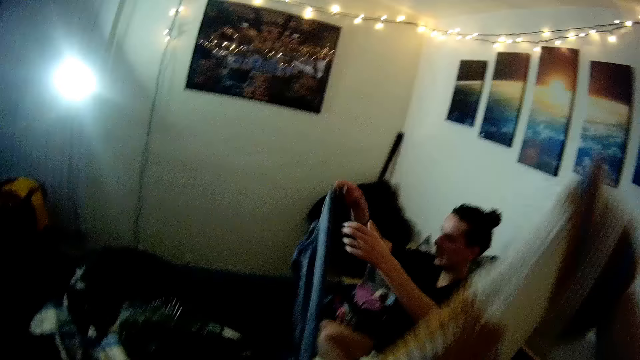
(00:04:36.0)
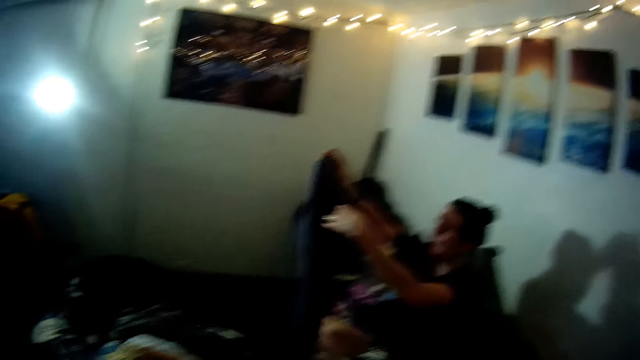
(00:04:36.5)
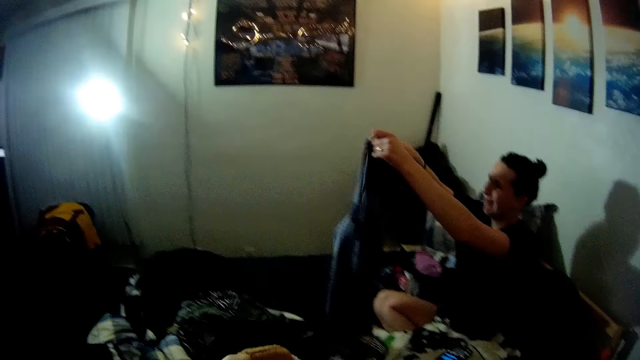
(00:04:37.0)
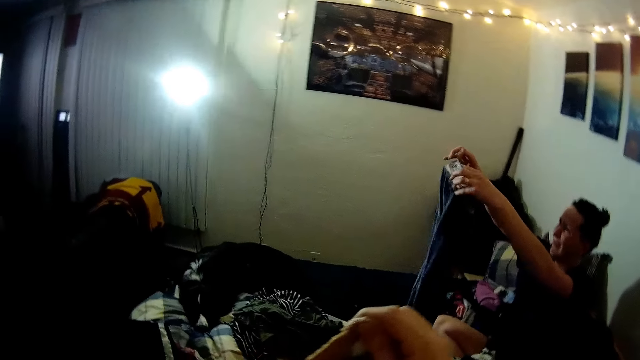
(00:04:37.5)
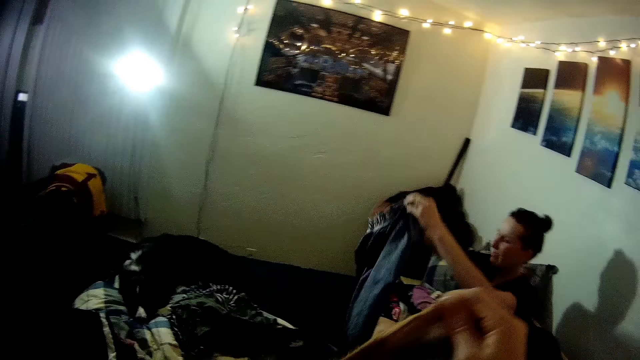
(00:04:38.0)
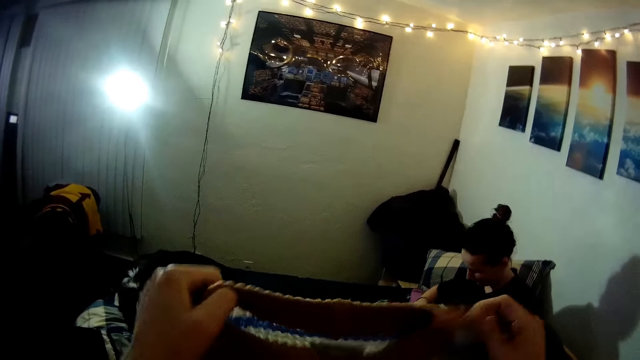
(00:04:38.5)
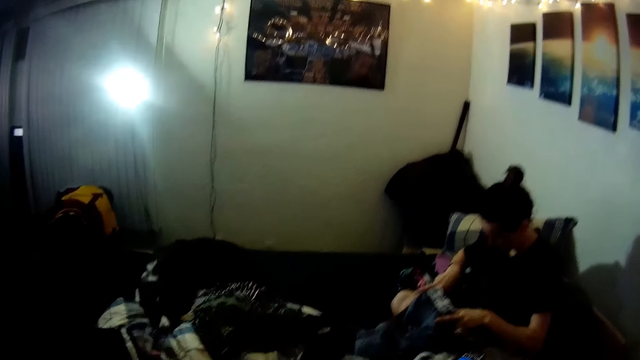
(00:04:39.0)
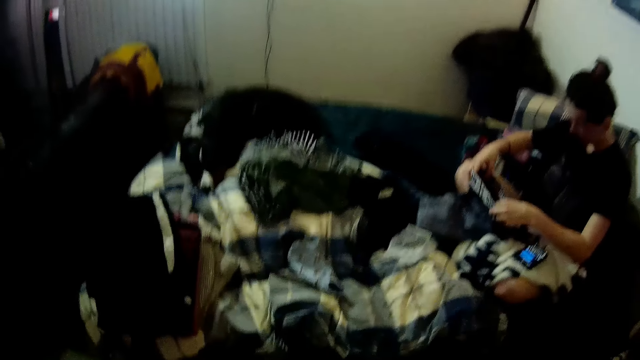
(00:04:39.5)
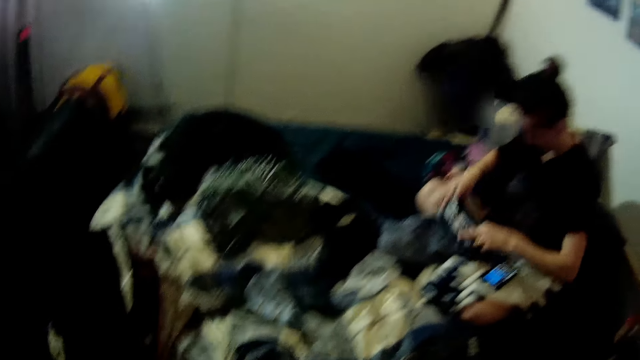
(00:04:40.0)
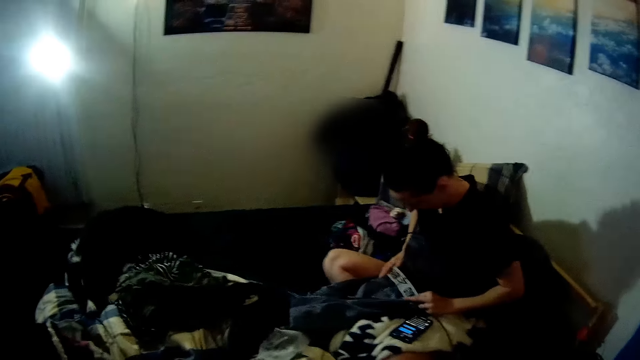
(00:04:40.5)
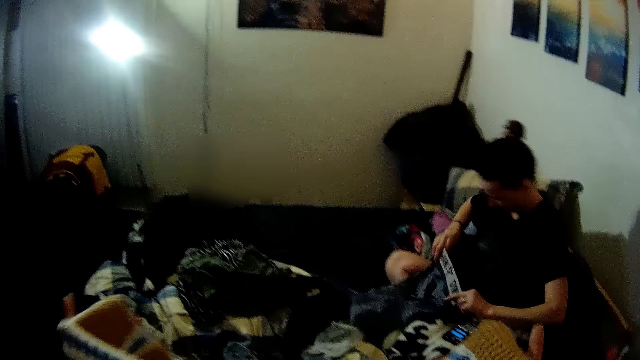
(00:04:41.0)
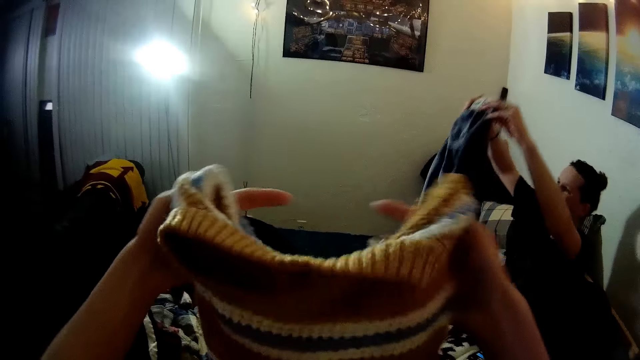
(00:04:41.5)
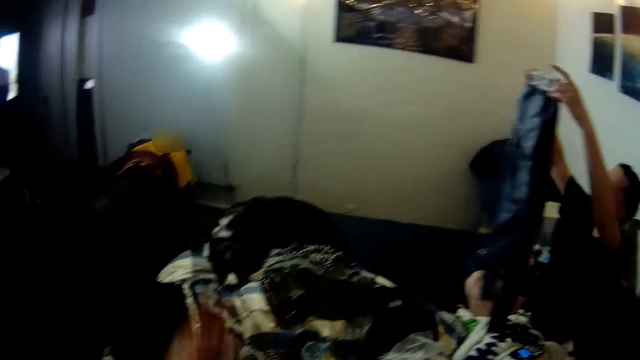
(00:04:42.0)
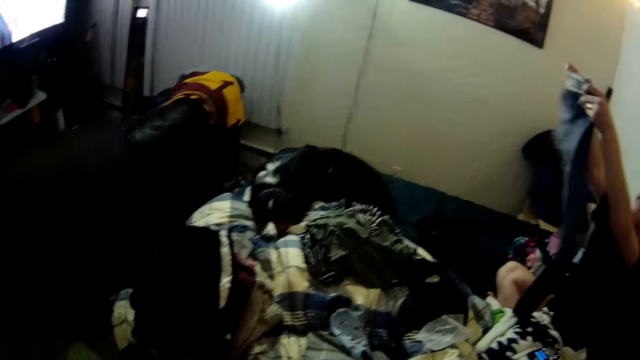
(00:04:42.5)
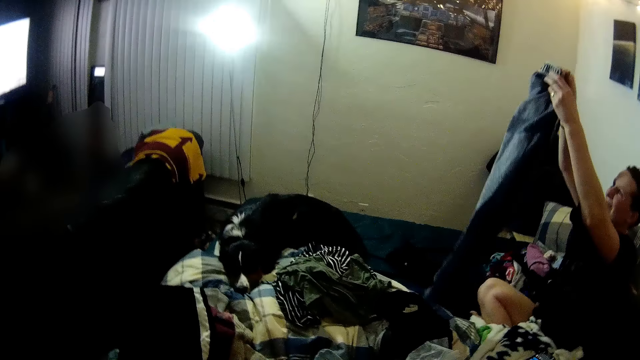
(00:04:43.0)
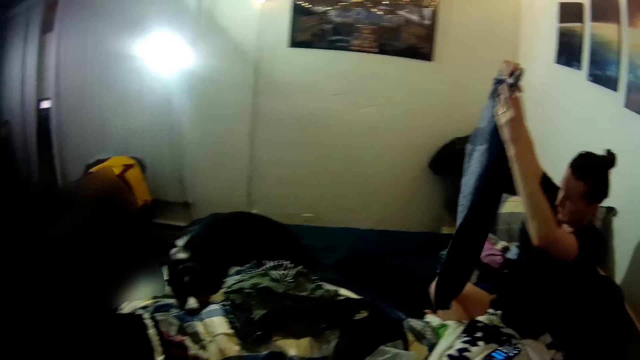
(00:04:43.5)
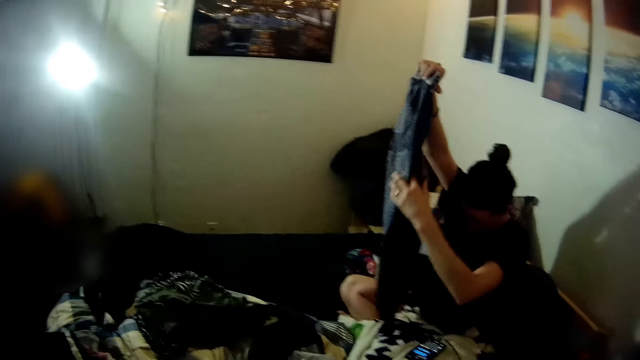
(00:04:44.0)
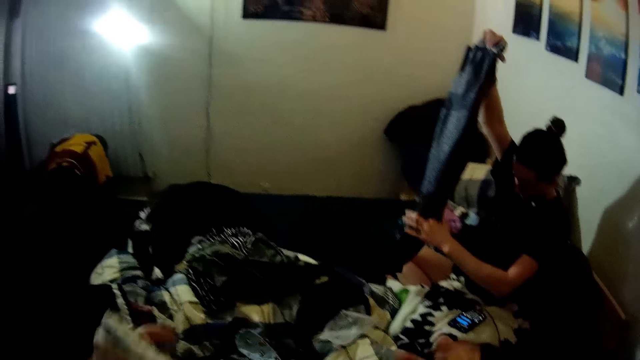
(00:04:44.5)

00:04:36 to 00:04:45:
The camera wearer turns the cloth inside out. They fold the cloth. A woman folds the cloth.

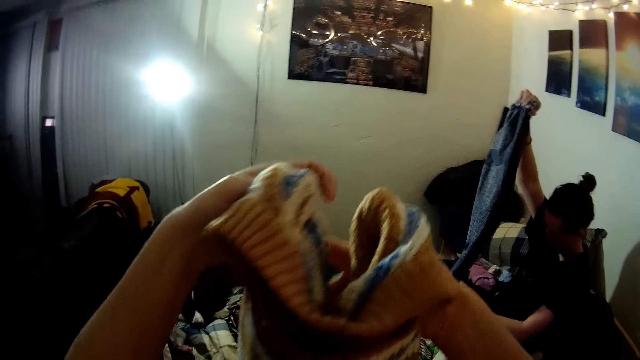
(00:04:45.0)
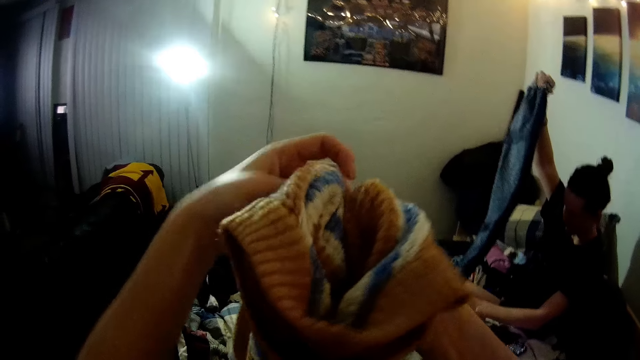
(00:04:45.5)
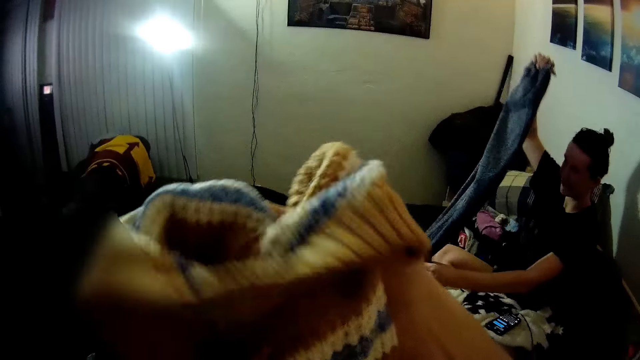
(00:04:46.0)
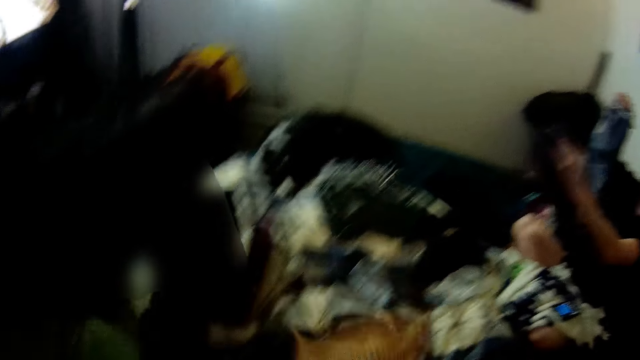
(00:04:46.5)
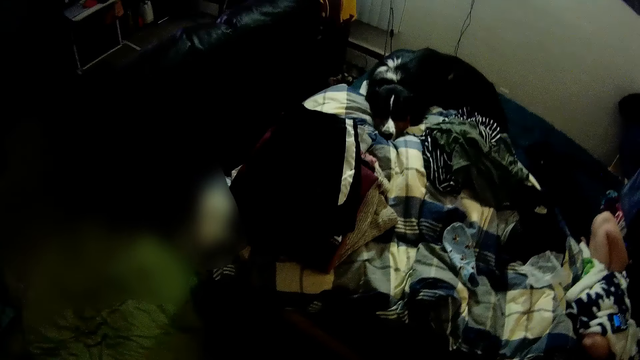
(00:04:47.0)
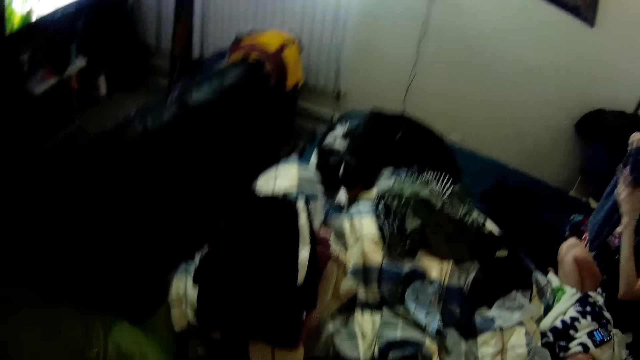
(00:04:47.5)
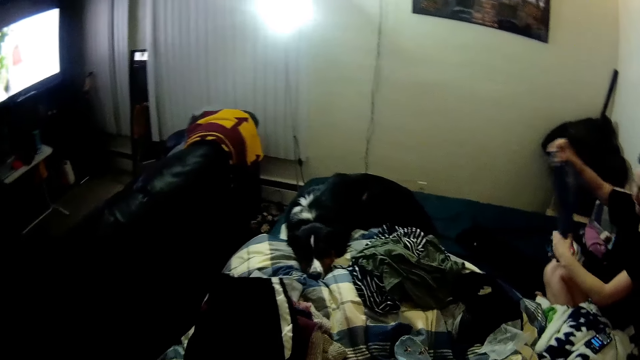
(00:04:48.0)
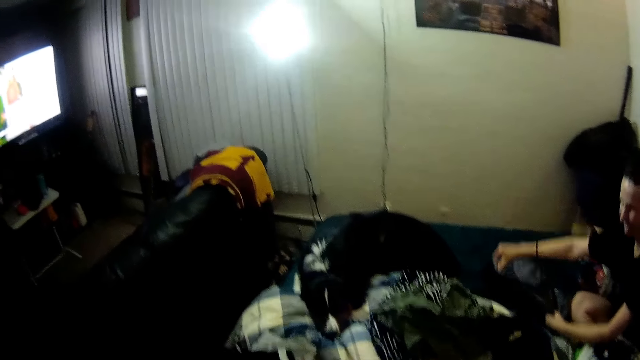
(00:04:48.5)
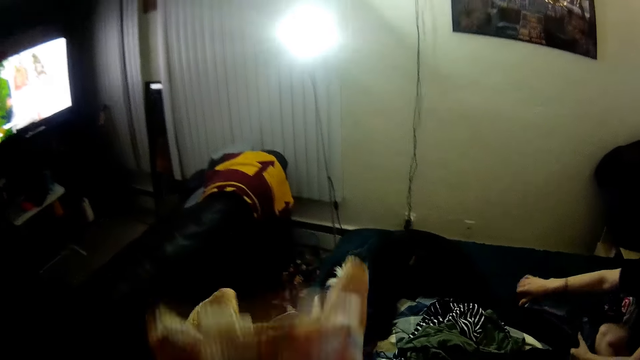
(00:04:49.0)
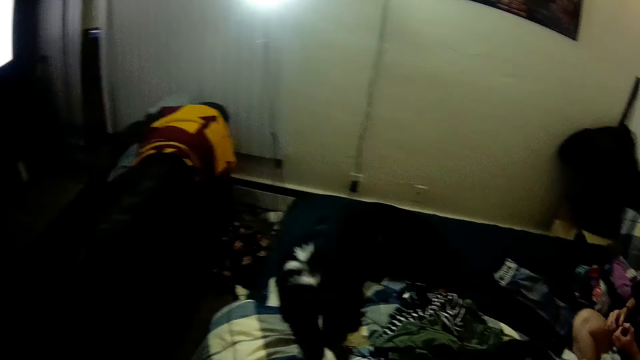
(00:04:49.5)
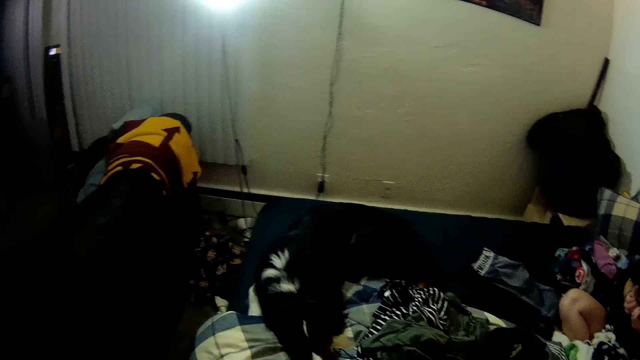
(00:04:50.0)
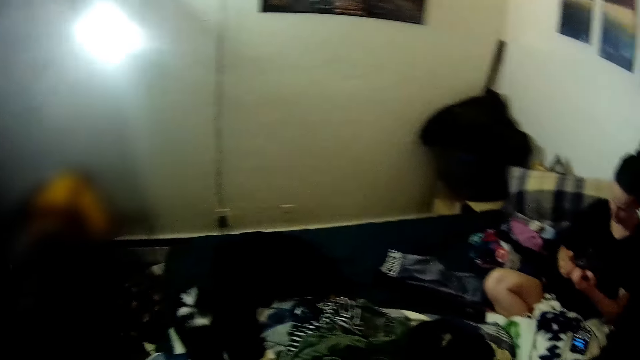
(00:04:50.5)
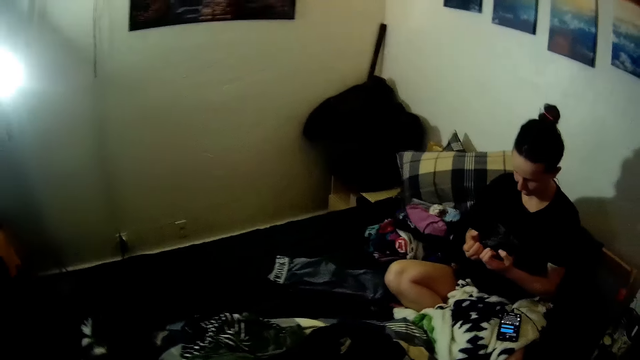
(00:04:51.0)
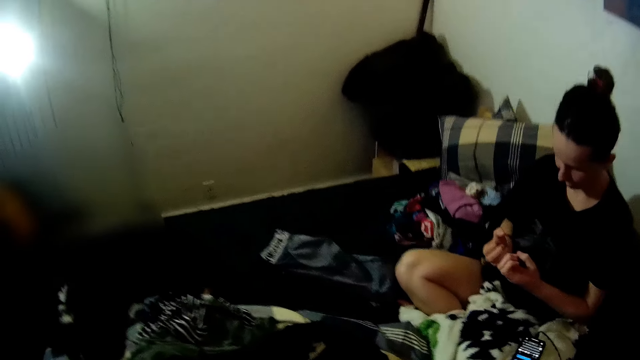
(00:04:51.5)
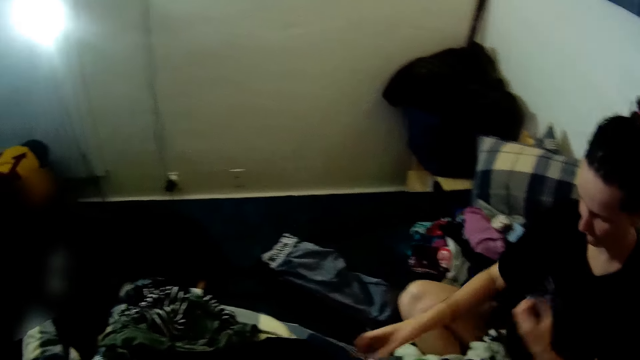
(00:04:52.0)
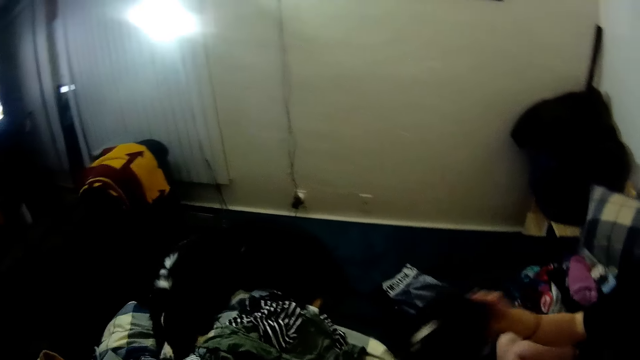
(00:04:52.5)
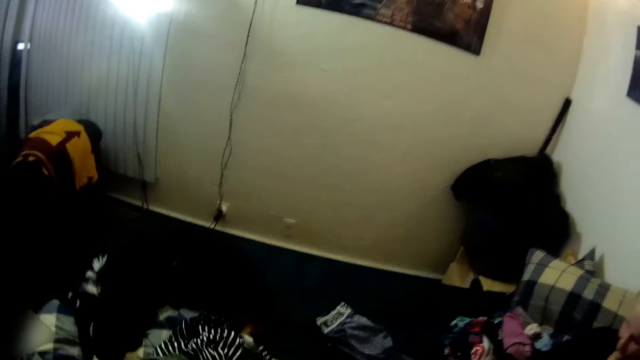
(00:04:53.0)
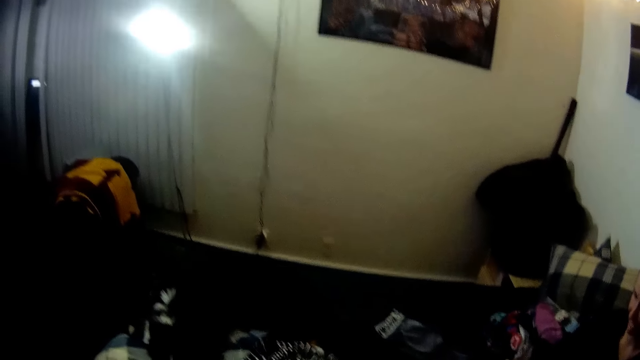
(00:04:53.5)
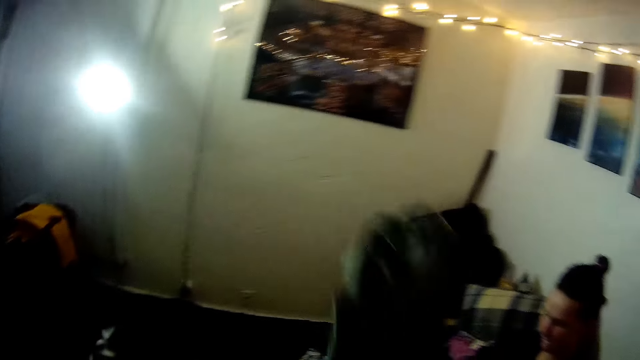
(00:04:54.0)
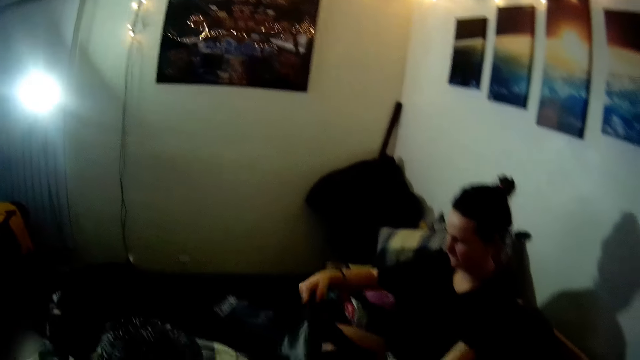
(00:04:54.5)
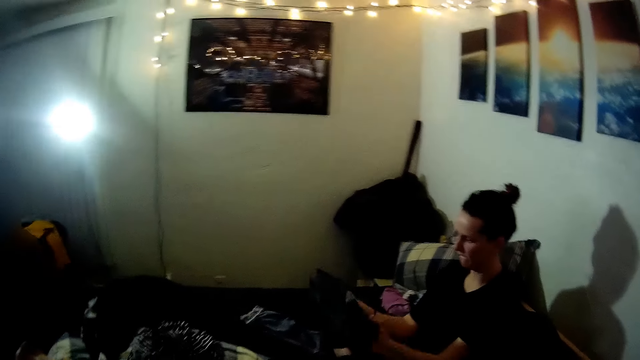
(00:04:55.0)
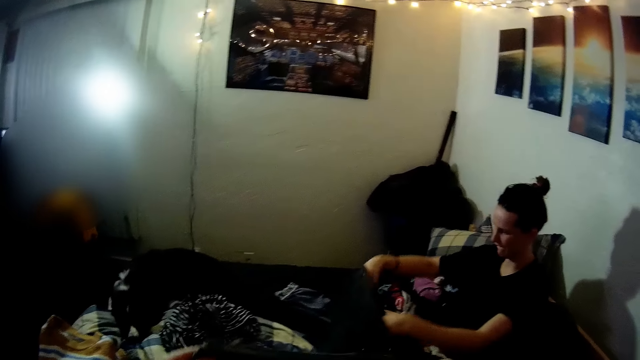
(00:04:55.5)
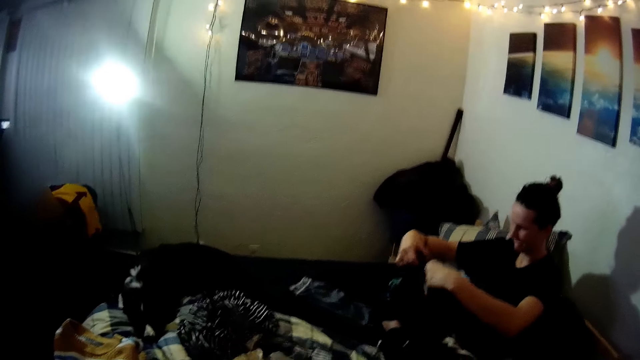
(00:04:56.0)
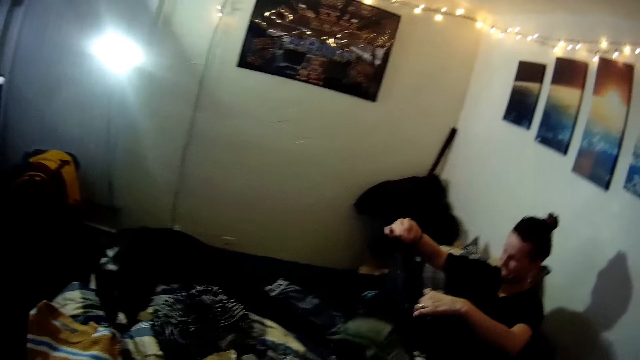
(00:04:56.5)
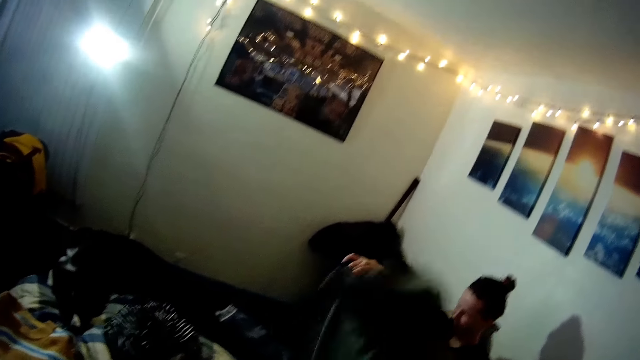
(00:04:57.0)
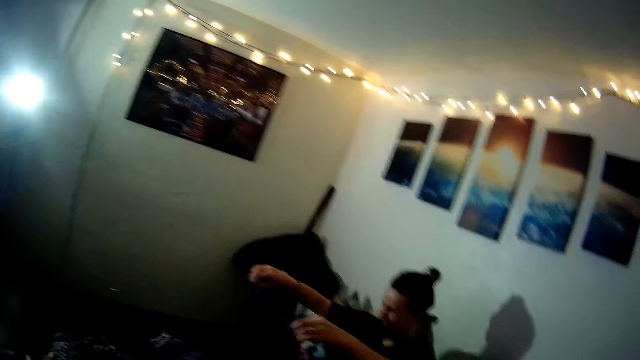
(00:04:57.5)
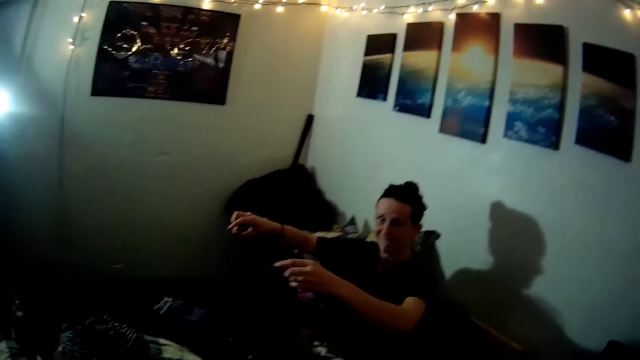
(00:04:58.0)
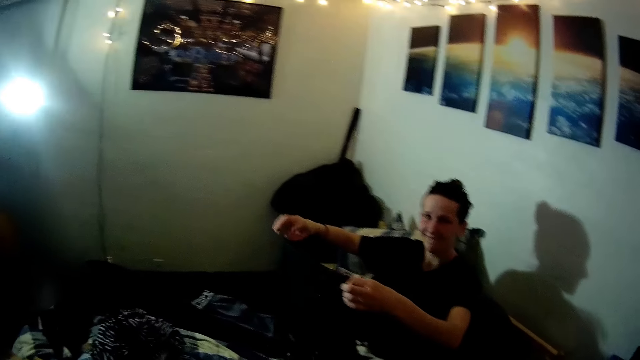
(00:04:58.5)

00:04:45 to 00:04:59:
The camera wearer folds the cloth. They look around. They watch the television. A woman puts down the cloth. The camera wearer puts down the cloth. They fold a cloth. They look around. They look at the woman. The woman looks at her nails, picks up a cloth and puts down the cloth. The camera wearer picks up a cloth. The woman folds a cloth. The camera wearer folds the cloth. The woman stretches a cloth. The camera wearer shakes a cloth.
